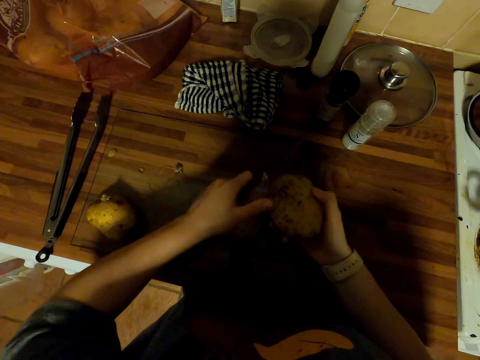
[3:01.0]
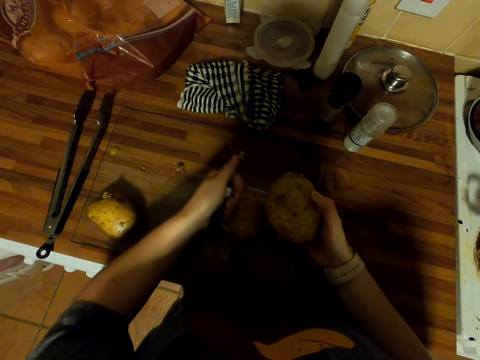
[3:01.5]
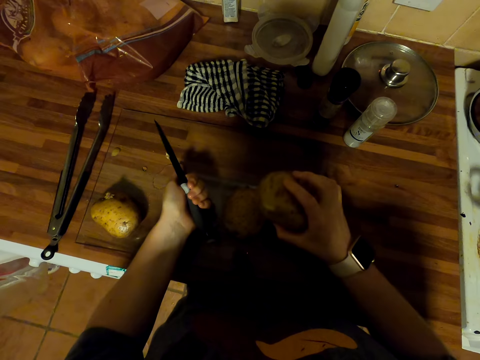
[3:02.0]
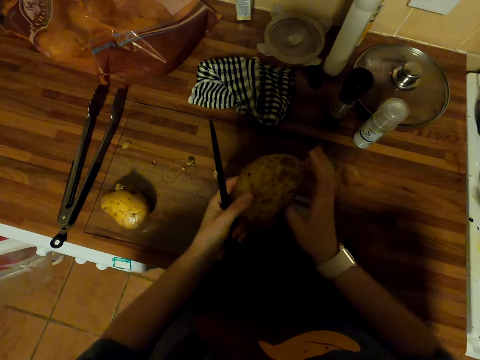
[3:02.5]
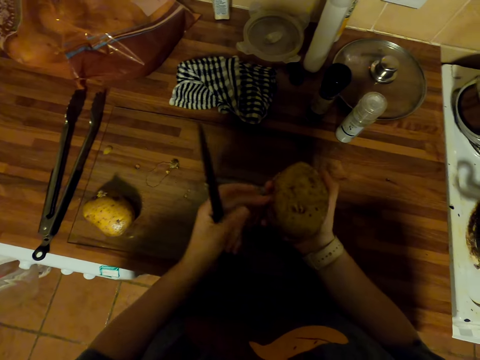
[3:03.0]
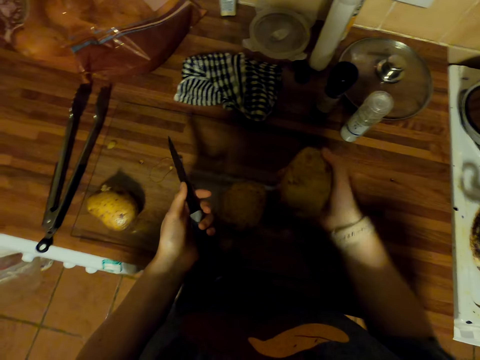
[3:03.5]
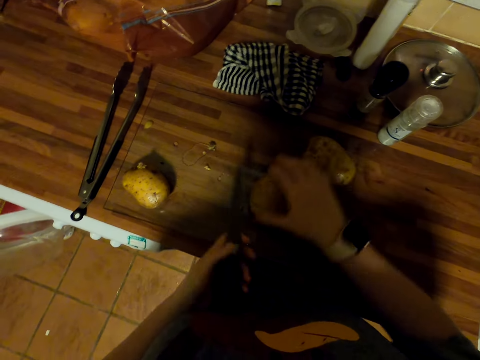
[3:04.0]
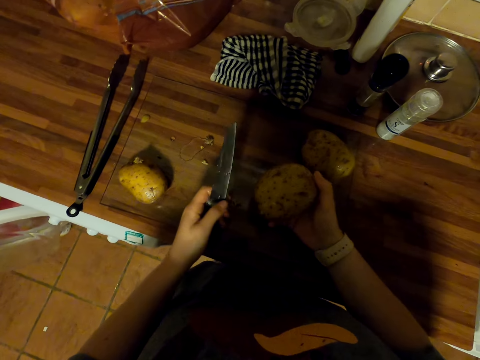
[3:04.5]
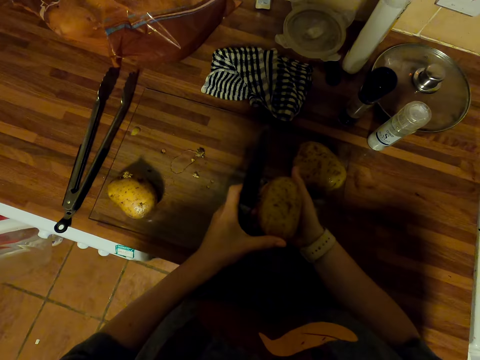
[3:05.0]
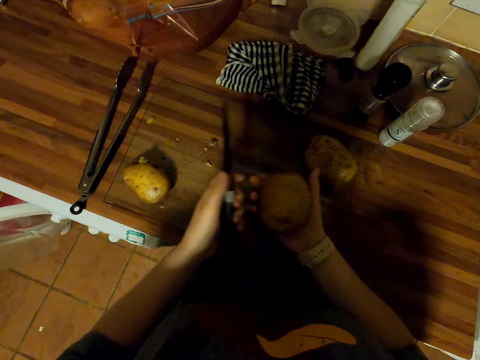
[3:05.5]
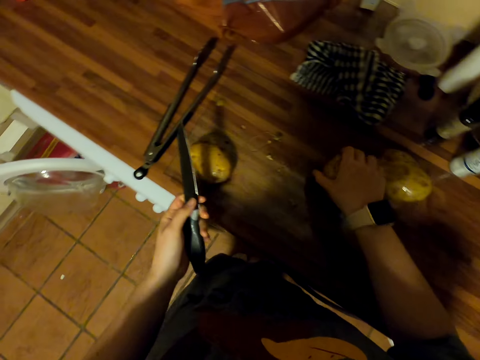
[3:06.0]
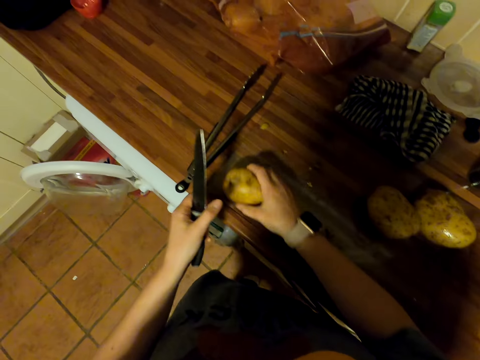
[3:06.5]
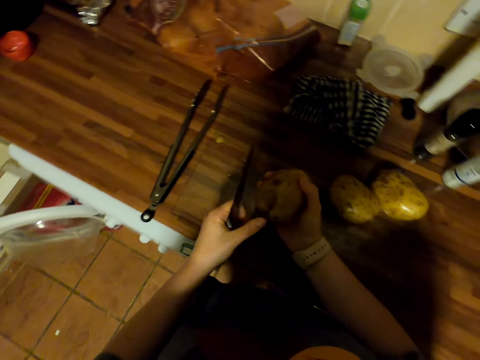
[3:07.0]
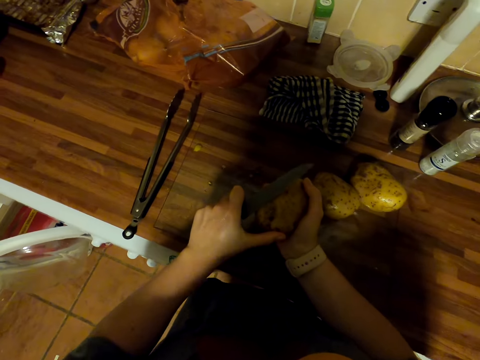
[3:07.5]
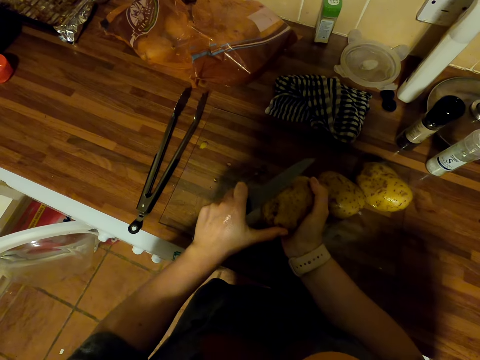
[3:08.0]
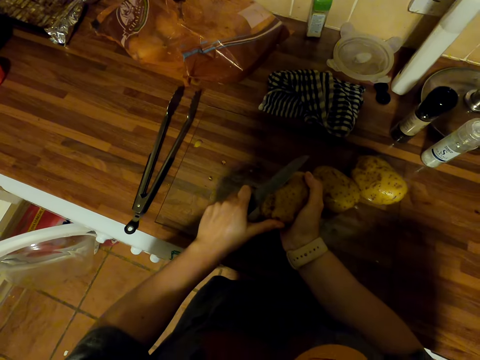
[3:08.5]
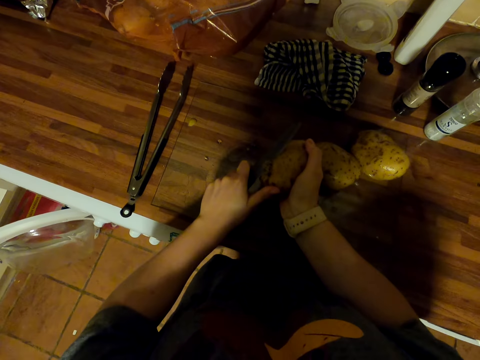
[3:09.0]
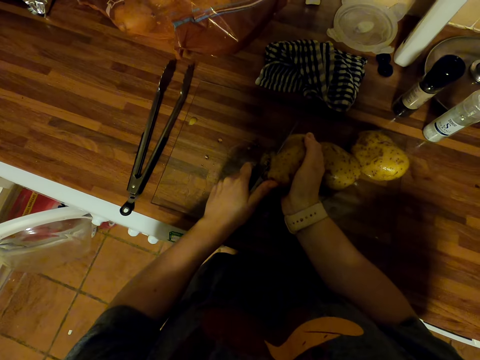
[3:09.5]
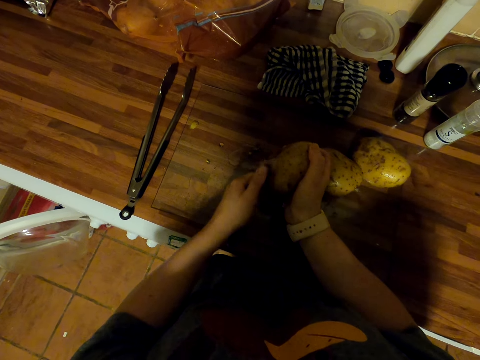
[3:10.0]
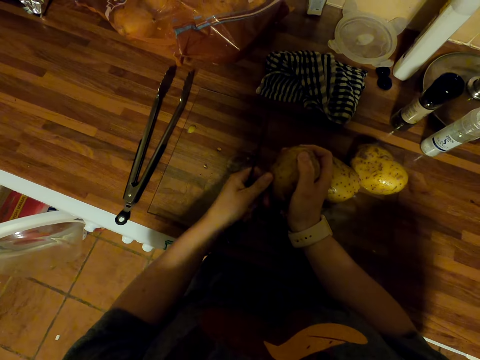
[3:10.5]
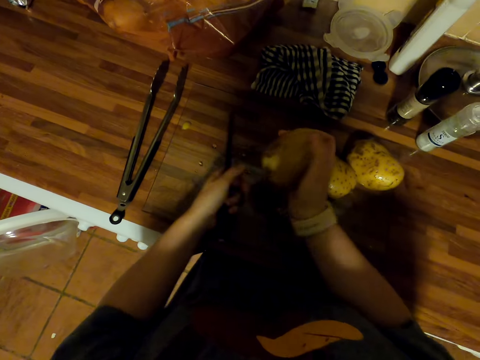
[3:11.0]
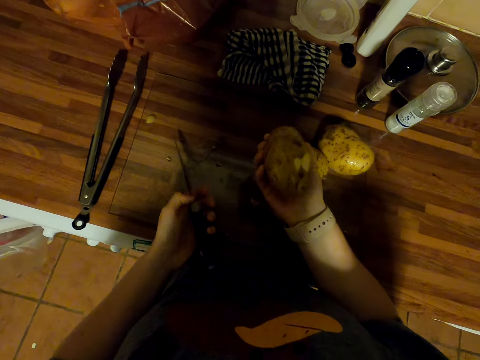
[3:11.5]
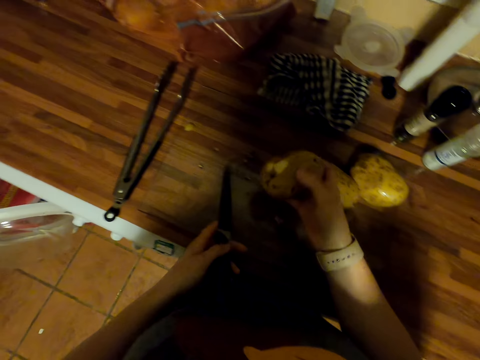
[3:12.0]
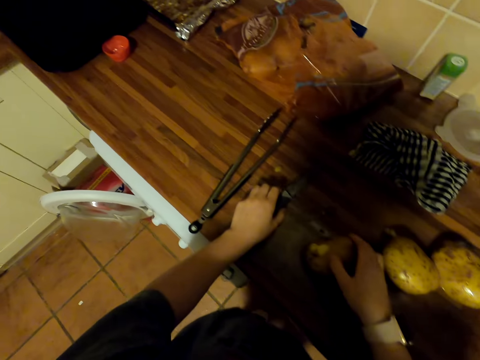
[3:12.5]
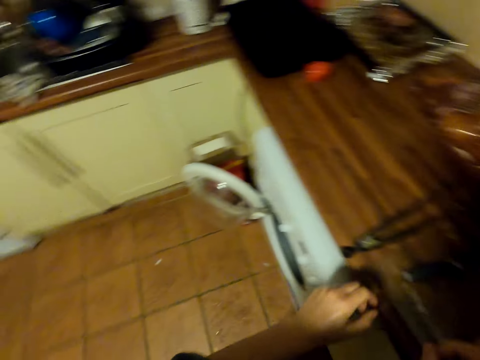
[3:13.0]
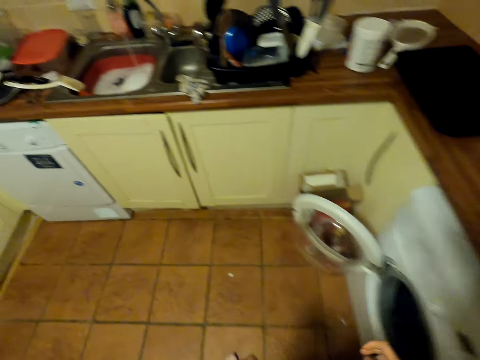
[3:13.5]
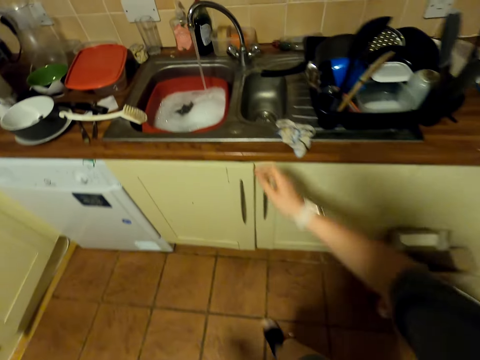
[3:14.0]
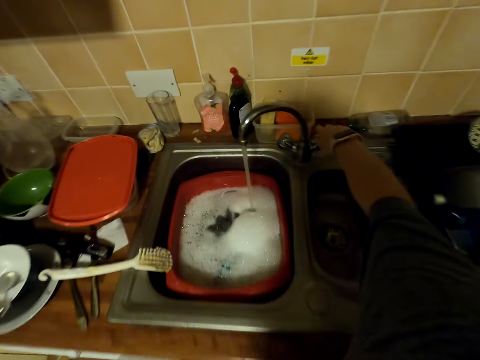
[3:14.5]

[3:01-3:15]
The camera wearer turns a potato. They look at the potato. They put the potato on the chopping board. They pick the potato on the chopping board. They peel potatoes. They turn the potato. They put the potato on the chopping board. They pick the potato on the chopping board. They cut the potato with a knife. They turn the potato. They put the potato on the chopping board. They put the knife on the chopping board. They walk in the kitchen.

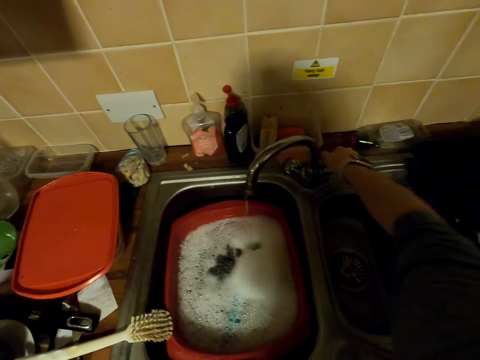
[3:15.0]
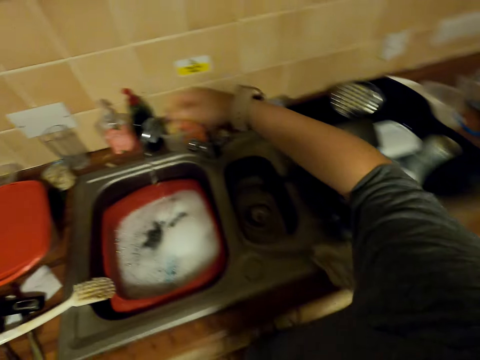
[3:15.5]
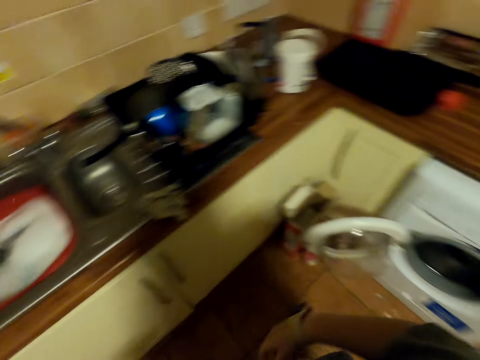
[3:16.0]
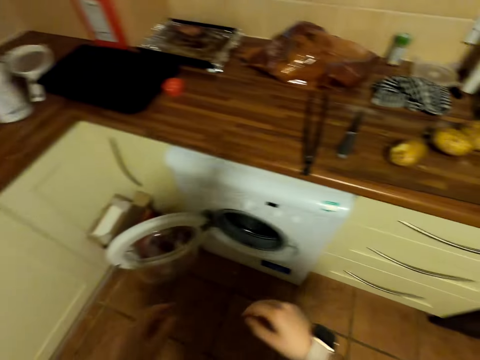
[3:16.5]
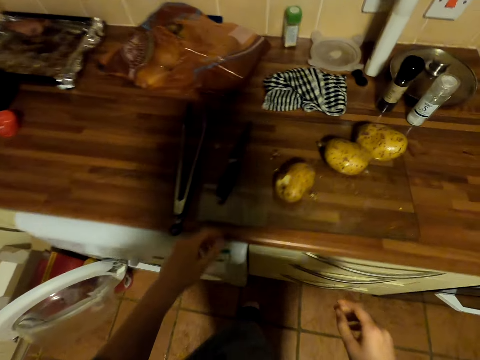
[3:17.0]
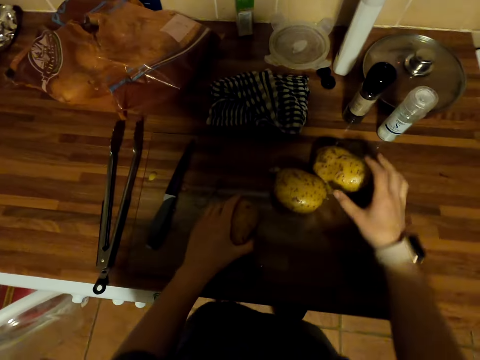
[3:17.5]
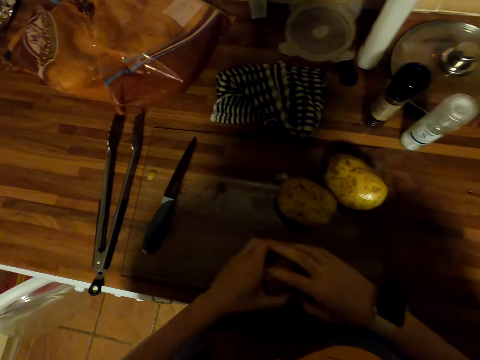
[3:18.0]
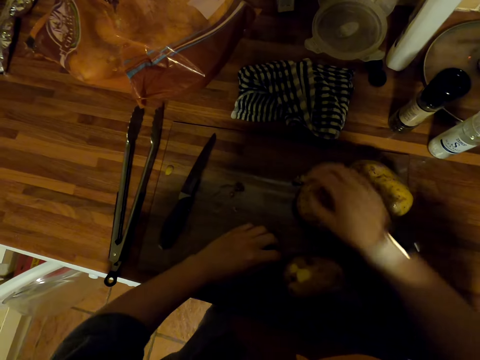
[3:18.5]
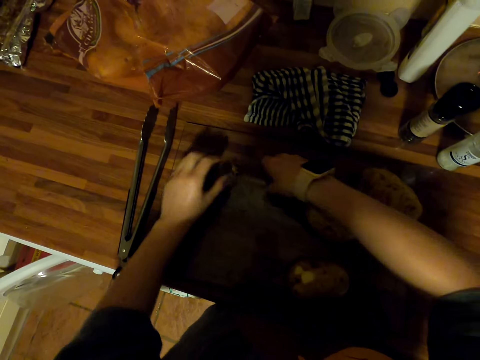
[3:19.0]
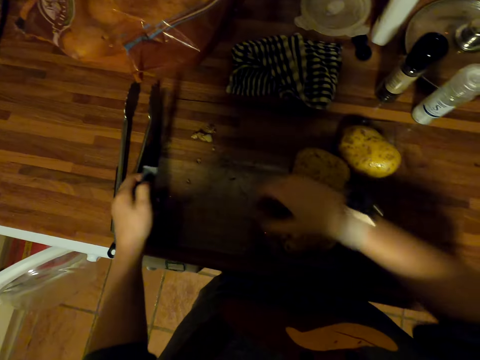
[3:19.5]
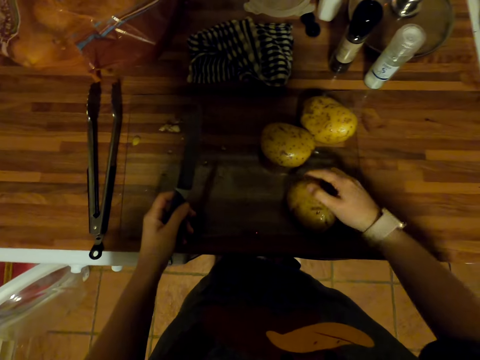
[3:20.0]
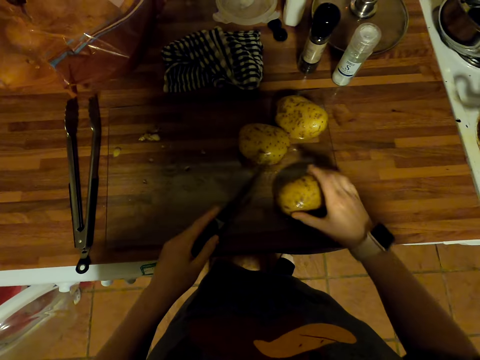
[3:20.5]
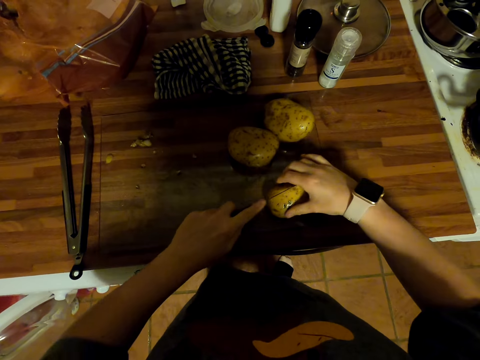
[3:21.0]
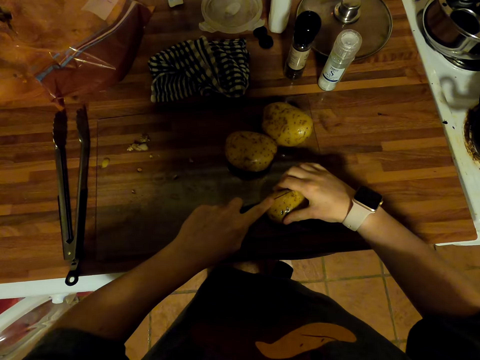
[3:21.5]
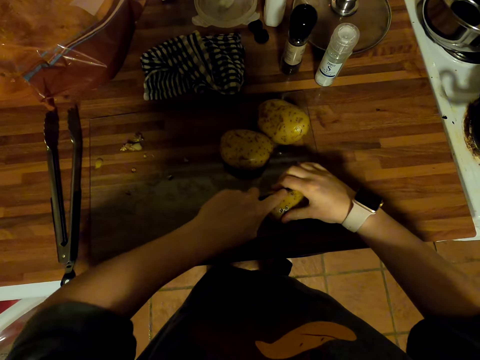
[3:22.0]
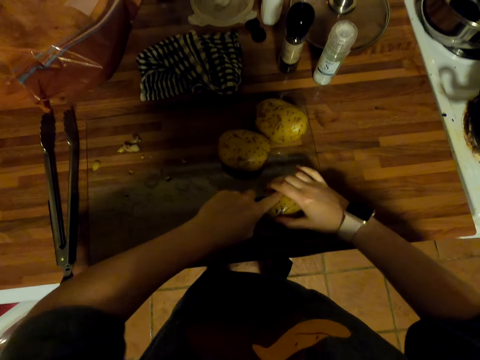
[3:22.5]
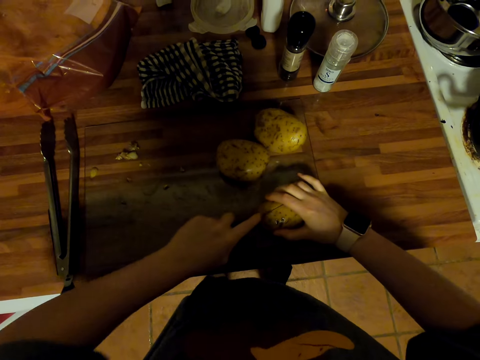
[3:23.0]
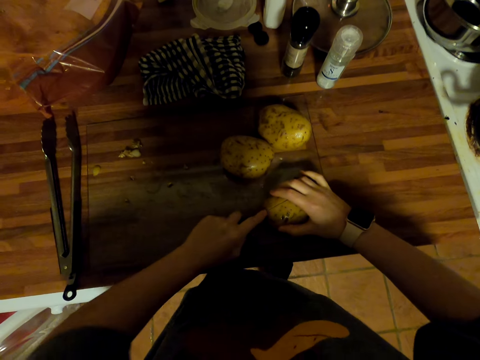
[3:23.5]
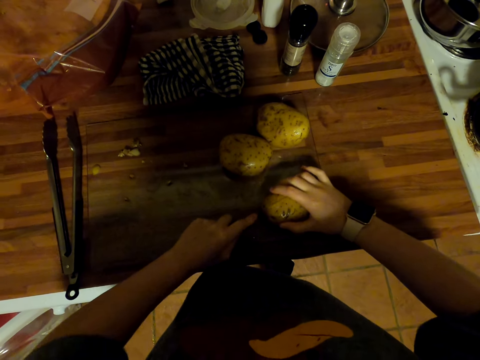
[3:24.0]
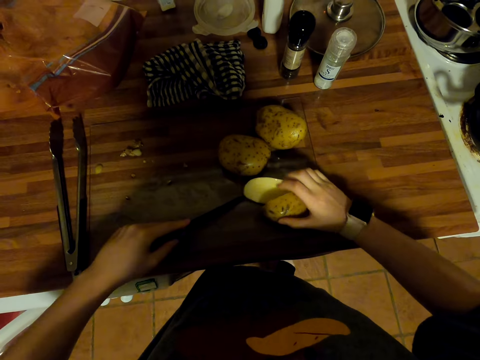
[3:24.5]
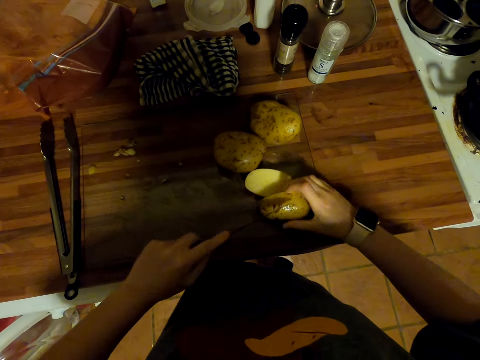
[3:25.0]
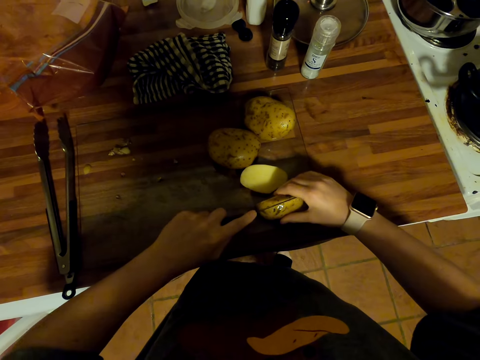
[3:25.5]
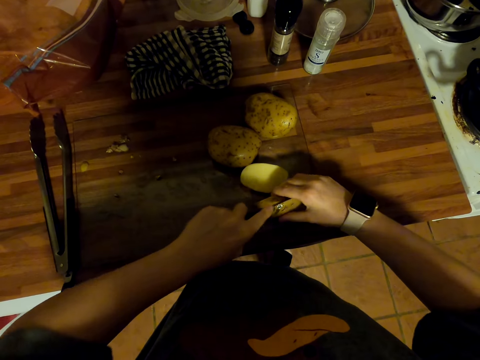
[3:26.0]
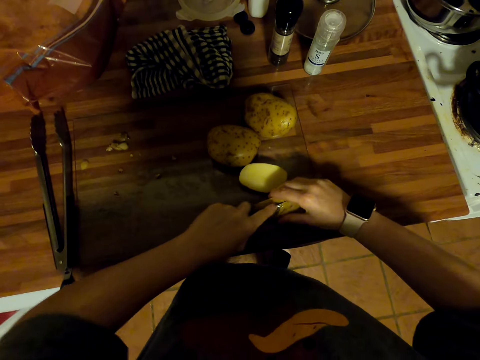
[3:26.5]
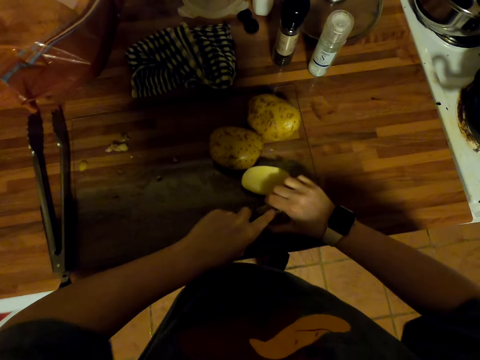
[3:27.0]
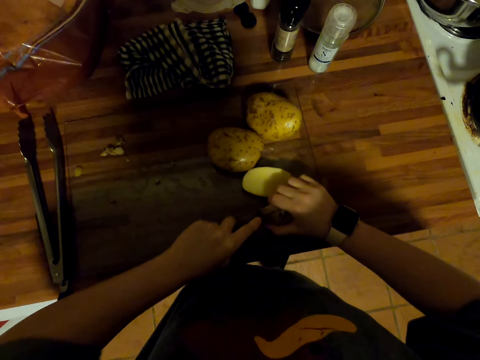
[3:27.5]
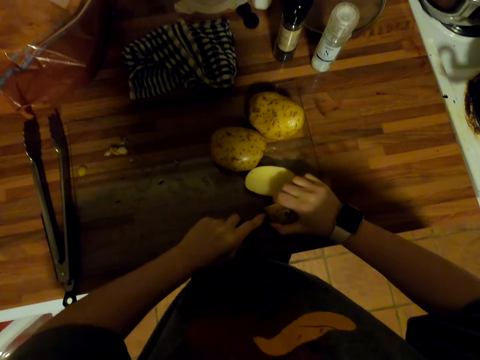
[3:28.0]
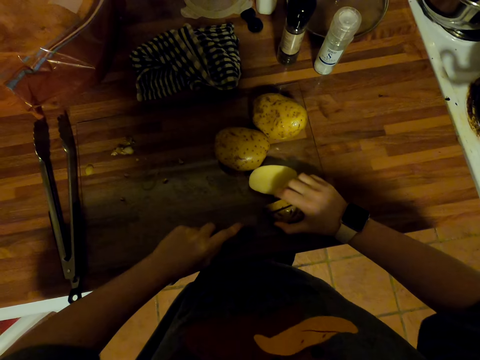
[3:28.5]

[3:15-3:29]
The camera wearer closes a tap. They shake their hand. They walk in the kitchen. They move a potato on the chopping board. They pick the potato. They pick potato peels on the chopping board. They pick a knife on the chopping board. They turn the potato on the chopping board. They cut the potato on the chopping board with the knife.
